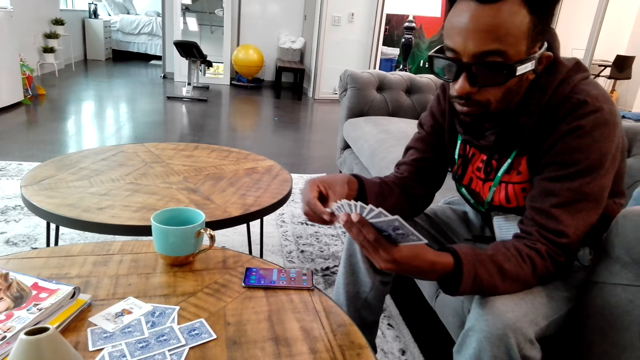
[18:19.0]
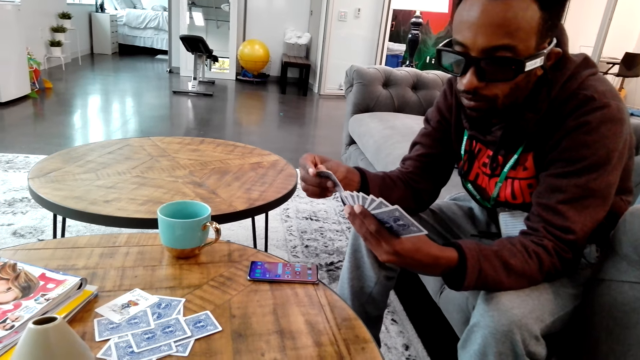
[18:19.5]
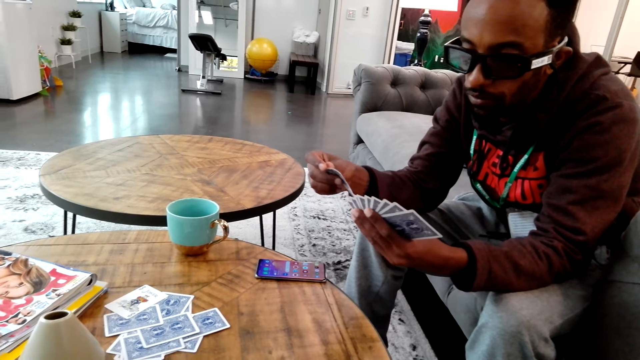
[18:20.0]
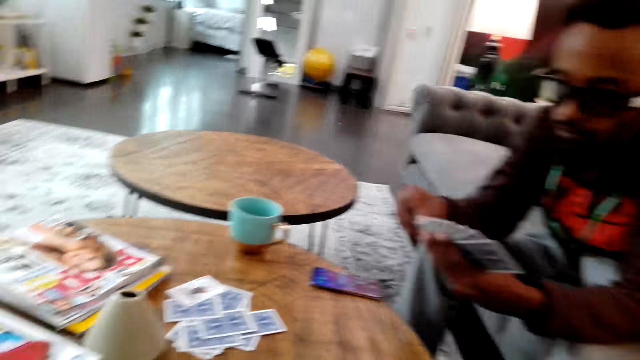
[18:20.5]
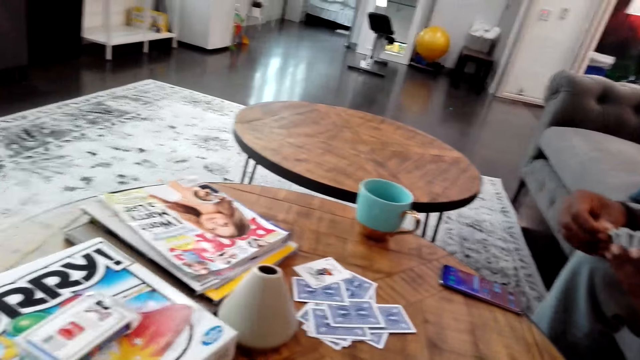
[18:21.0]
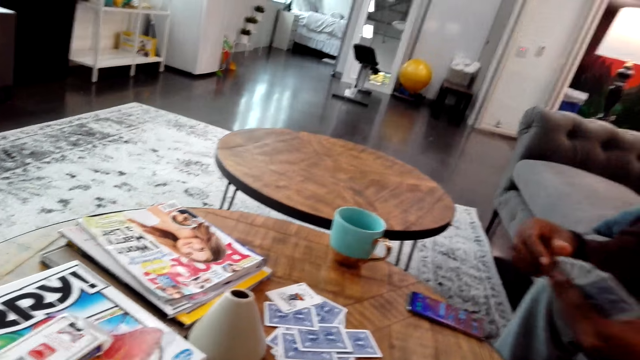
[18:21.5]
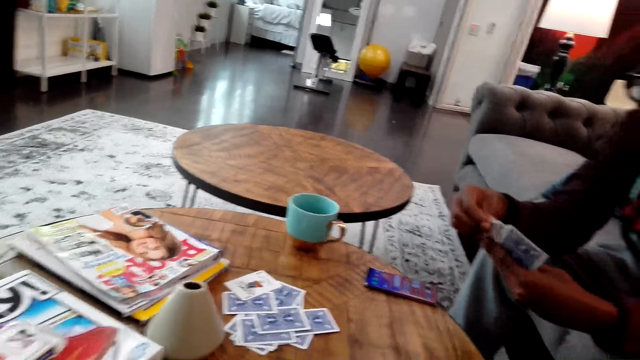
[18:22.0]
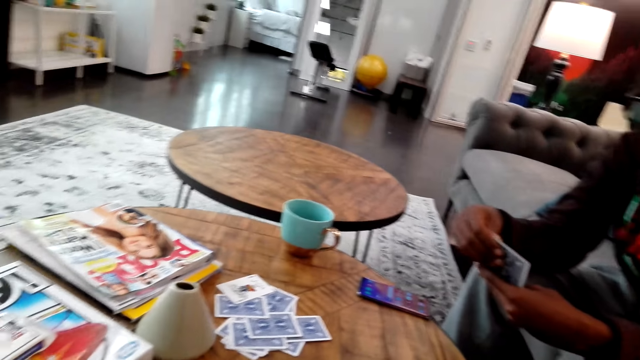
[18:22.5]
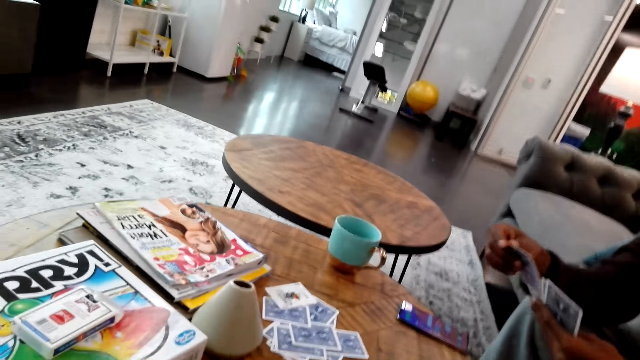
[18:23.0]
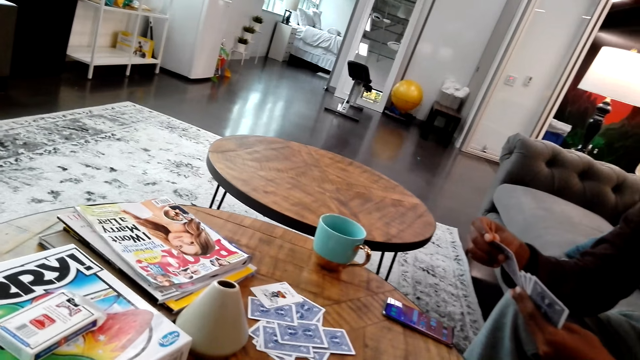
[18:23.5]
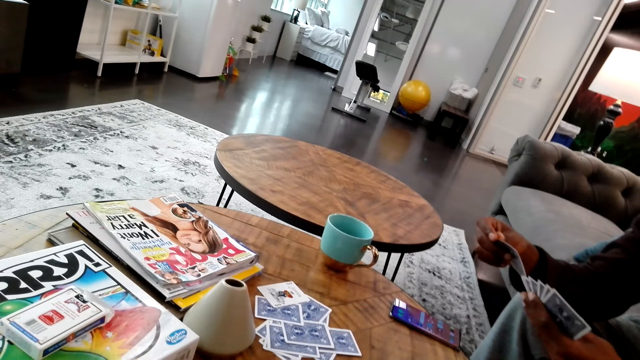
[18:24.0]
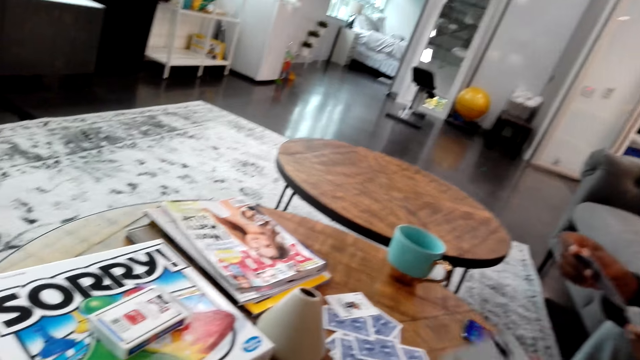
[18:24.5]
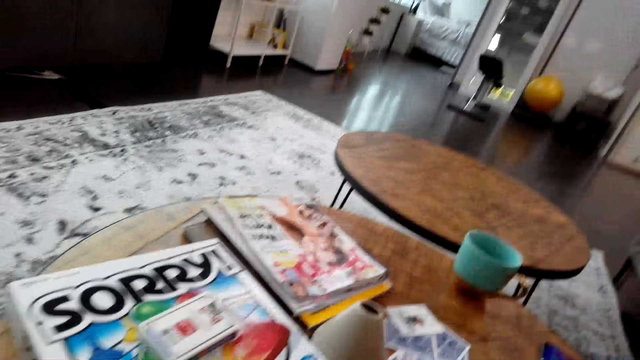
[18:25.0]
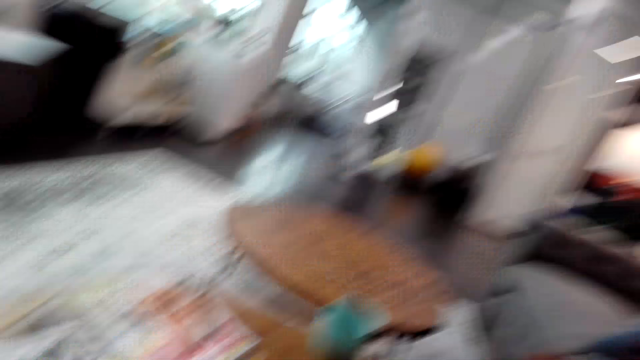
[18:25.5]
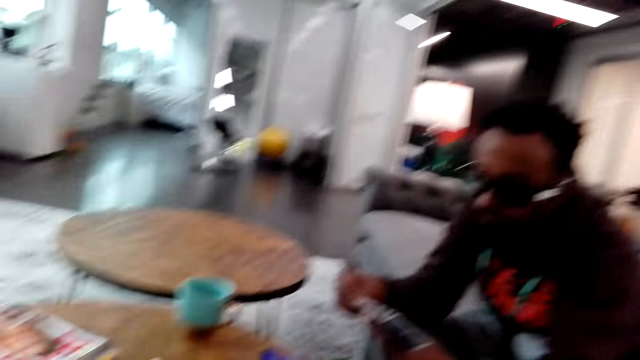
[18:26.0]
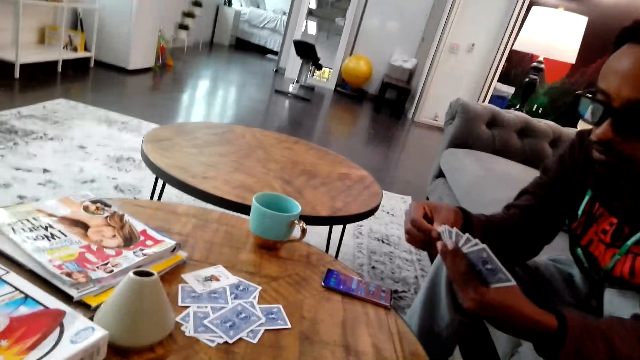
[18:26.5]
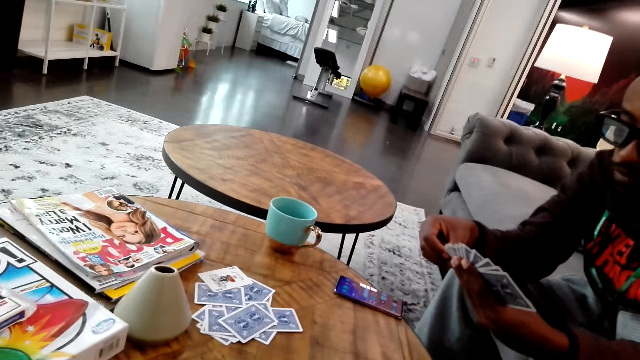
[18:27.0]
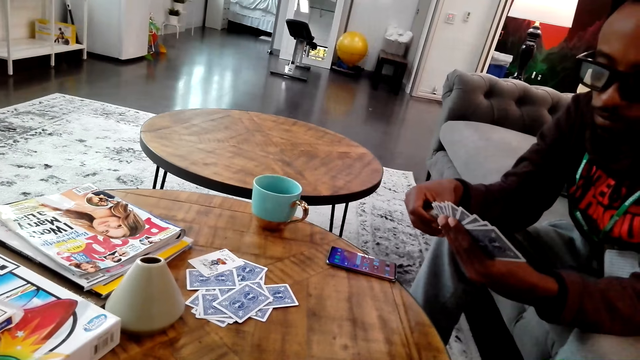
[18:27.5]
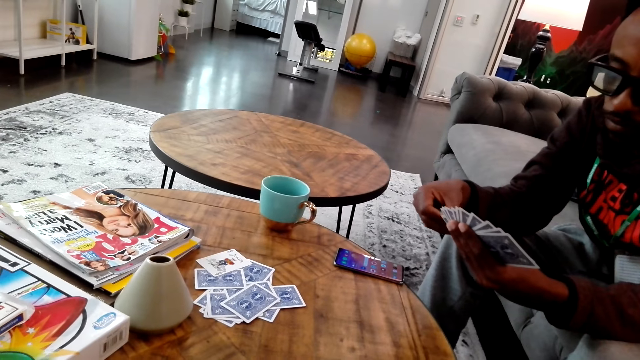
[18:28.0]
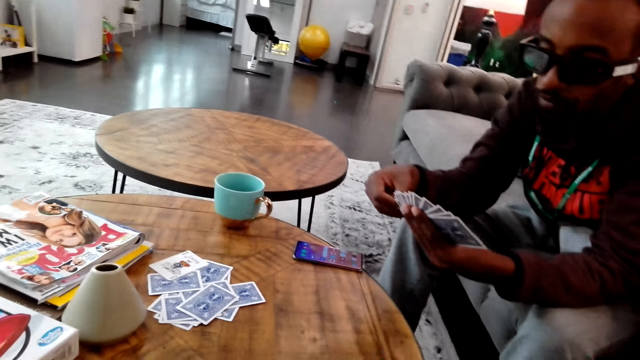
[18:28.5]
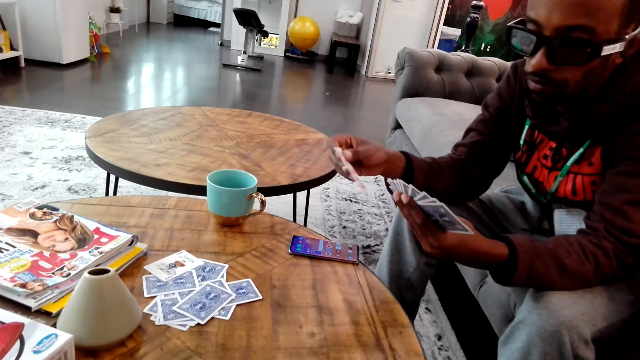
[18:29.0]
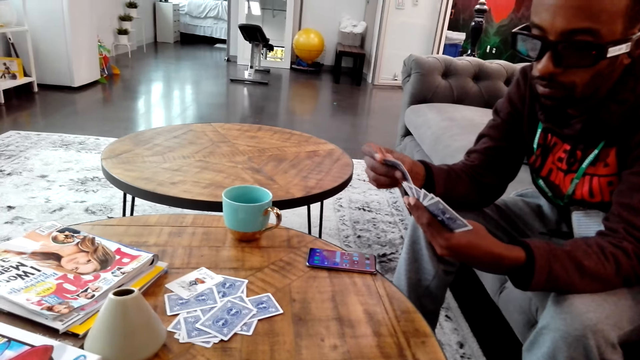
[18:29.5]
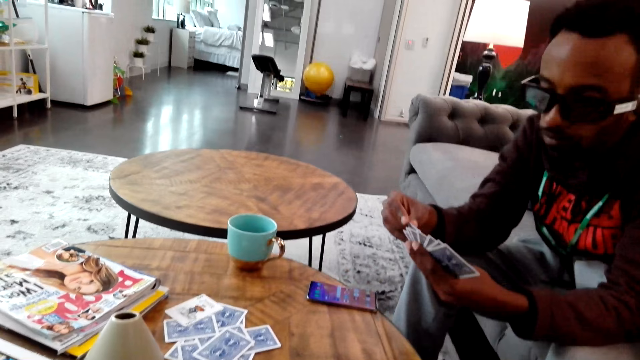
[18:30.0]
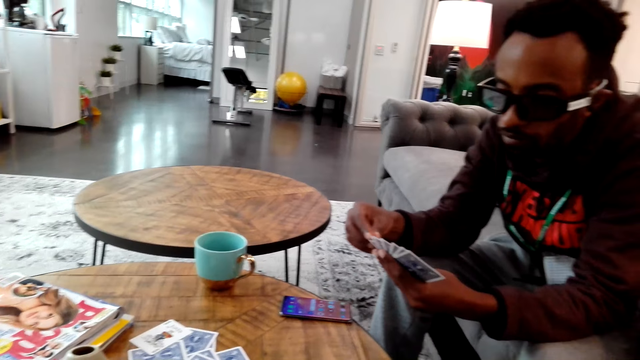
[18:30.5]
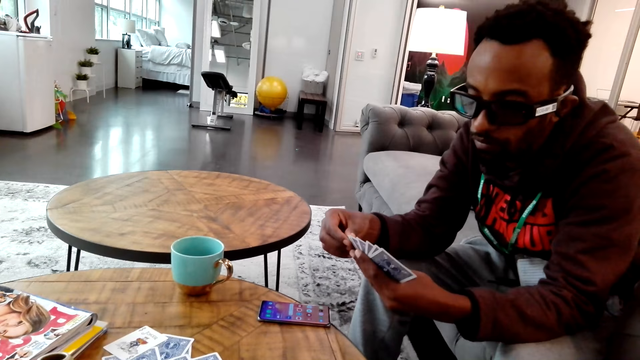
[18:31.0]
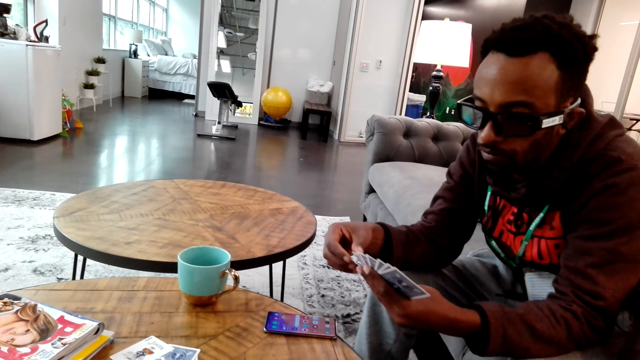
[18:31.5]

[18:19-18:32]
A man moves a card on the hand. The camera wearer moves the card on the table. They look around. The man holds the card on the hand. The man moves the card on the hand.

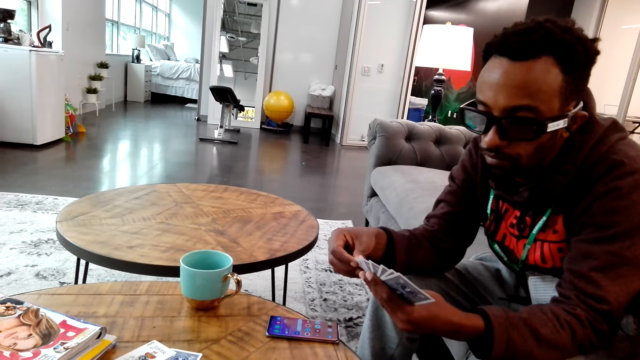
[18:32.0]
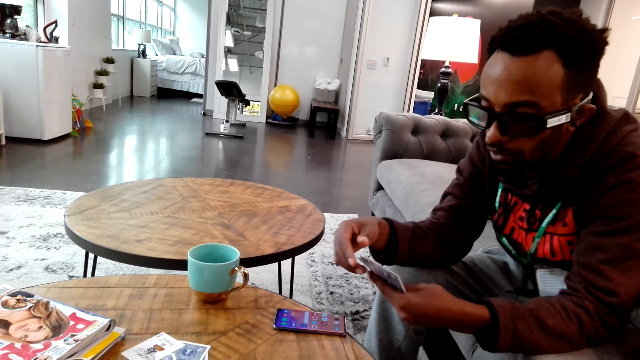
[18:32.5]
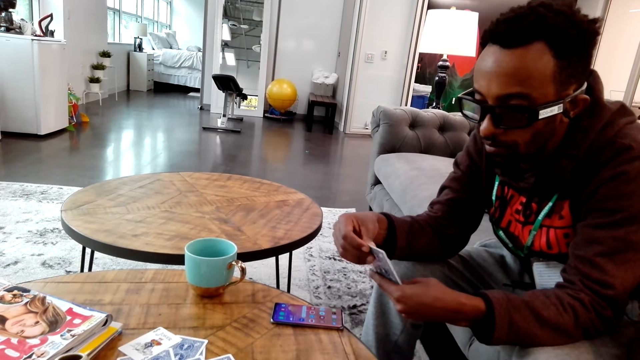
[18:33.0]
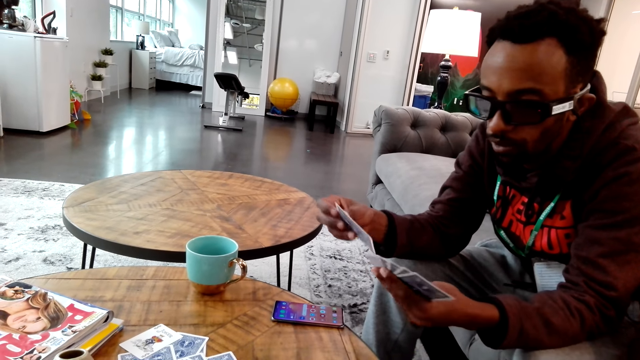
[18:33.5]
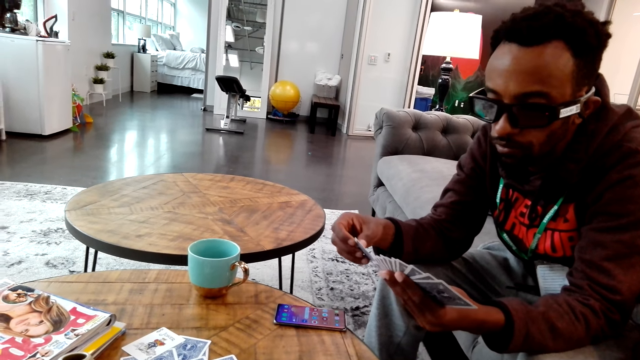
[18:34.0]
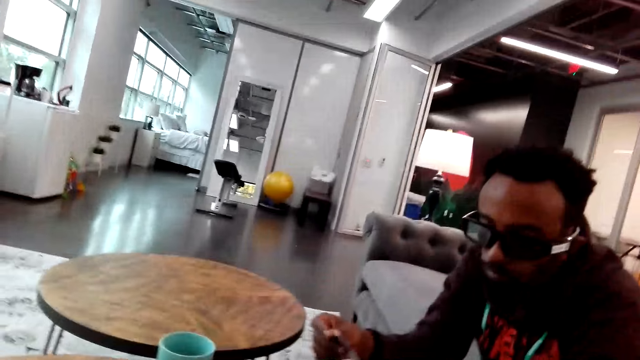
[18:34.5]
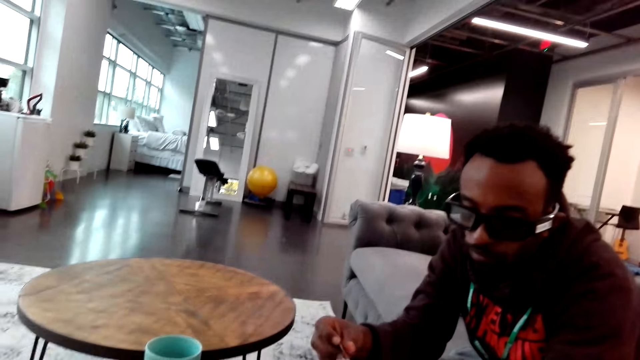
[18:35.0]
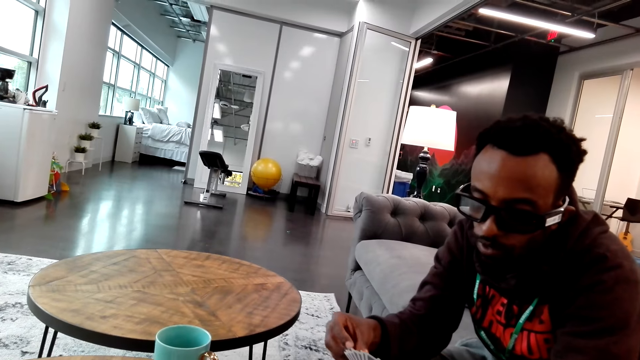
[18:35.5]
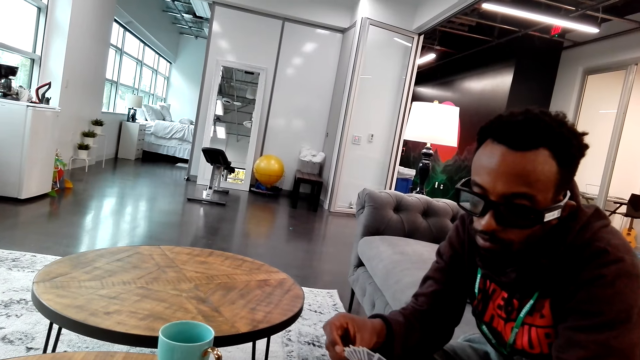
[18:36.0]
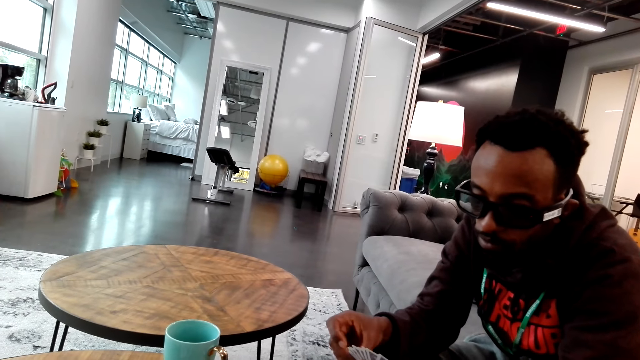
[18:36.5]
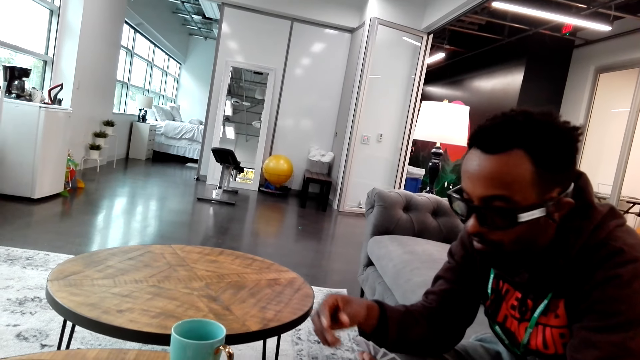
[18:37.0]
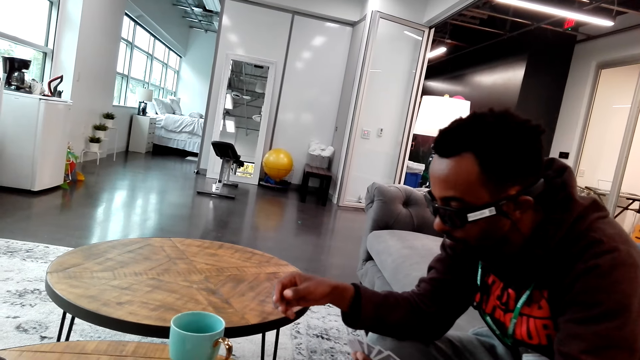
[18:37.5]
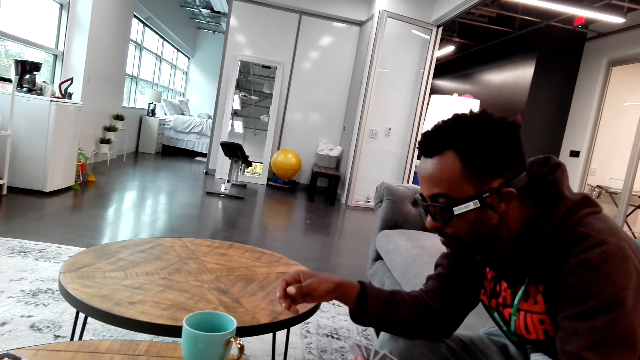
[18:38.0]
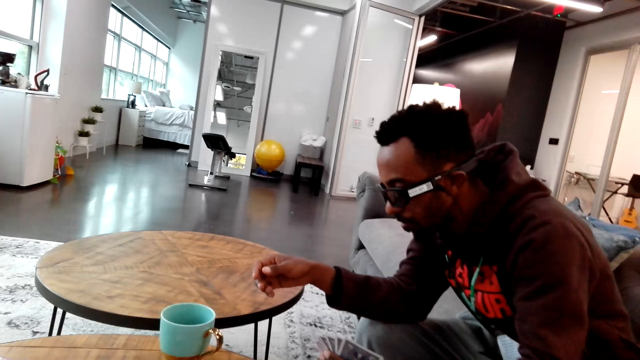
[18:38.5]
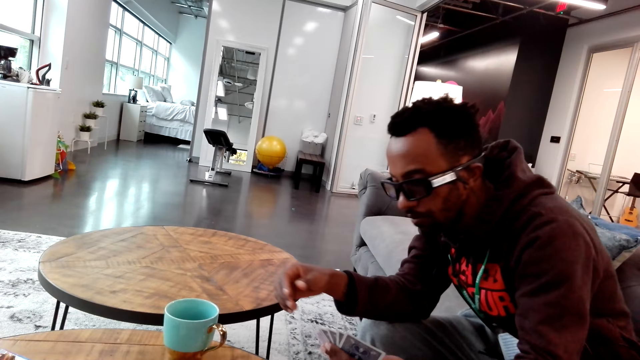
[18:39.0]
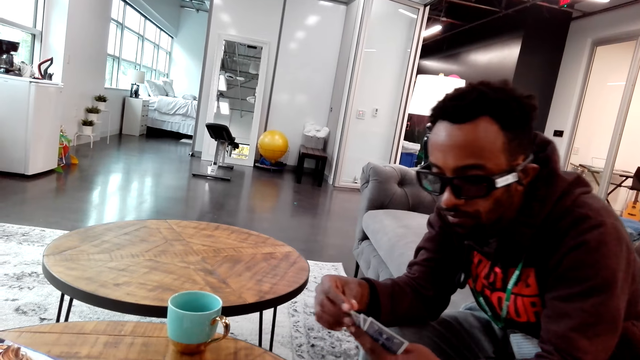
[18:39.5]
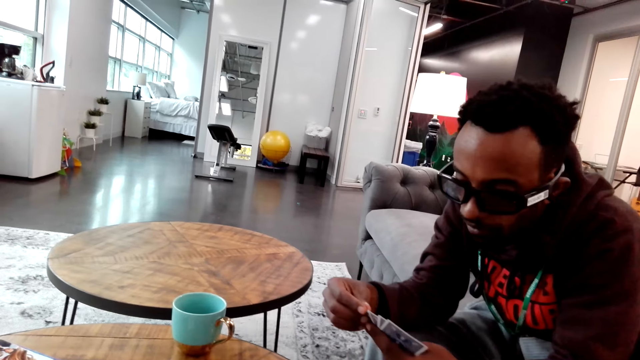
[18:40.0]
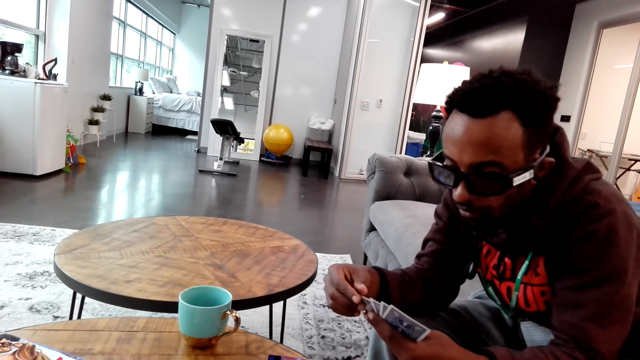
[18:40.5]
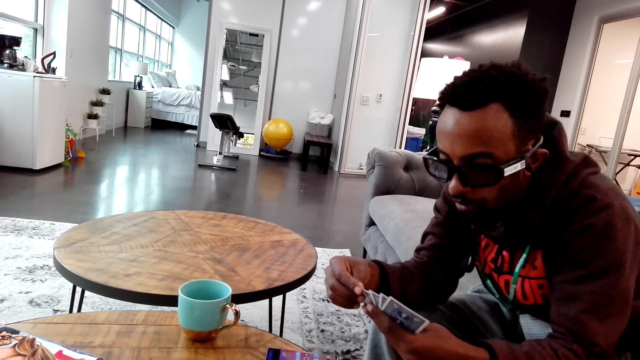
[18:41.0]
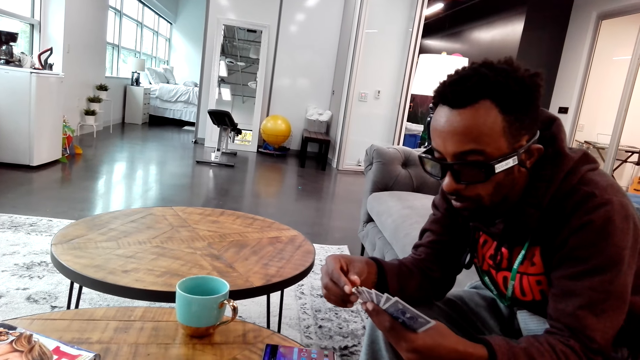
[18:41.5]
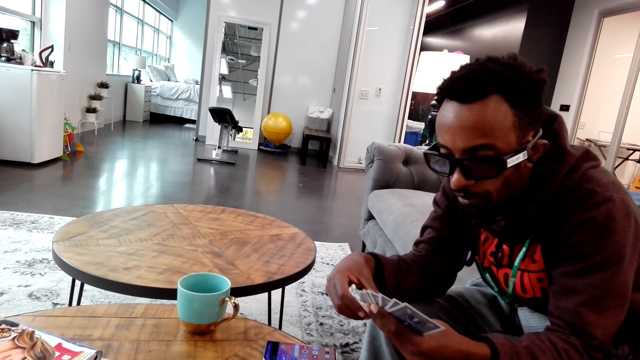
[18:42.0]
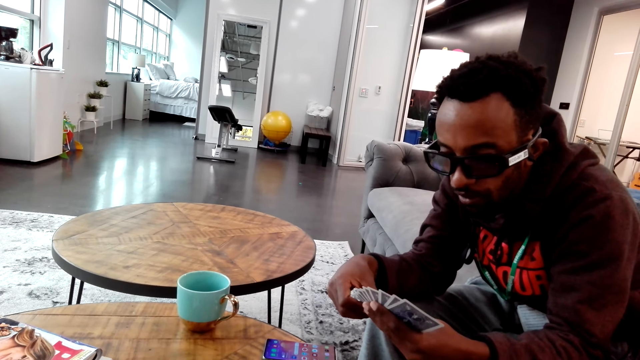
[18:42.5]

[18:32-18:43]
A man interacts with the camera wearer. The camera wearer looks around the house. The man looks at something. The man holds a card on the hand.
